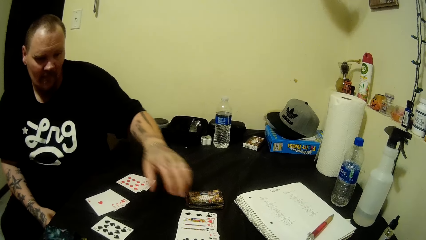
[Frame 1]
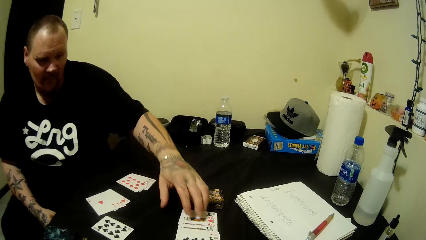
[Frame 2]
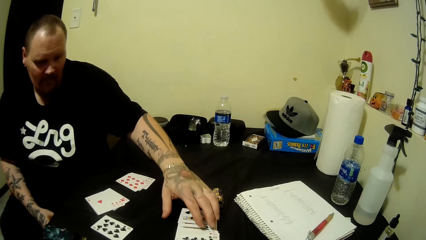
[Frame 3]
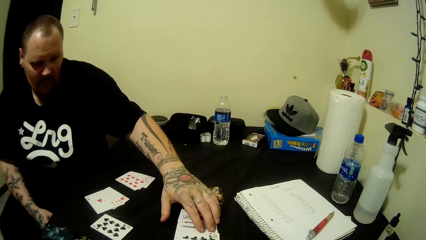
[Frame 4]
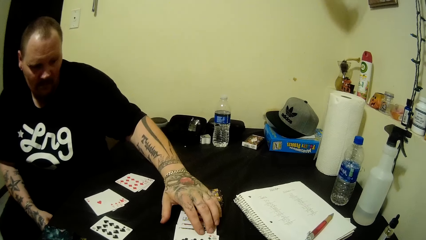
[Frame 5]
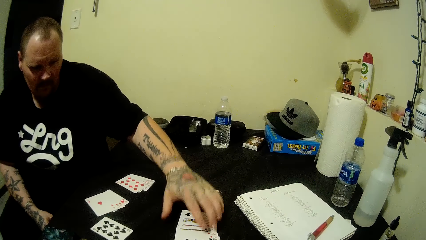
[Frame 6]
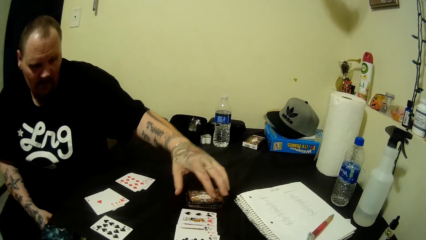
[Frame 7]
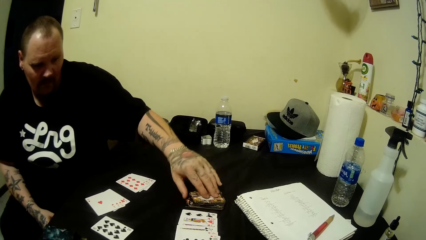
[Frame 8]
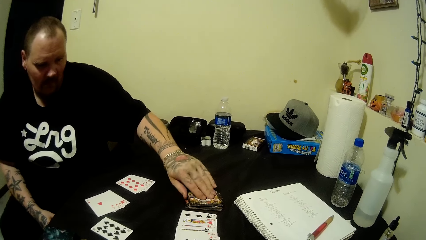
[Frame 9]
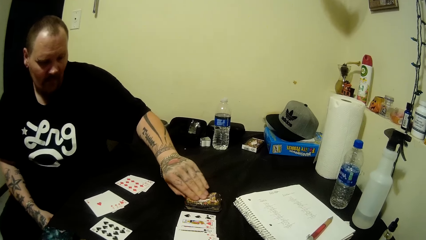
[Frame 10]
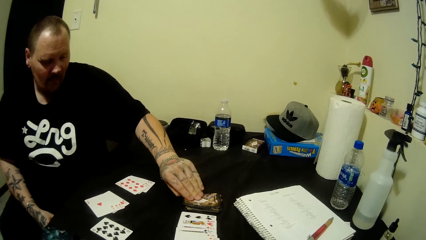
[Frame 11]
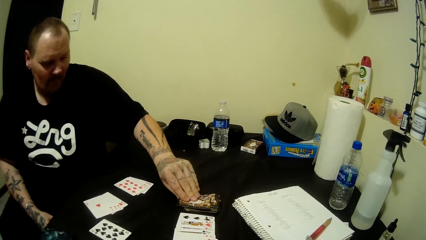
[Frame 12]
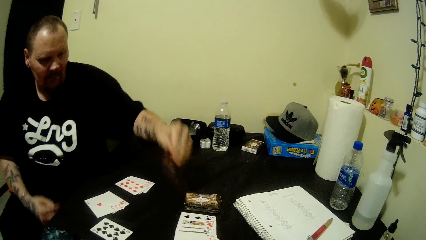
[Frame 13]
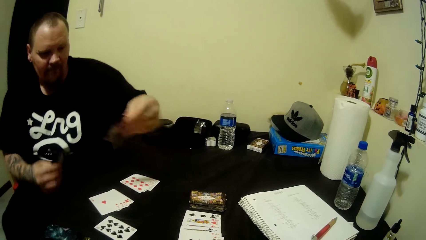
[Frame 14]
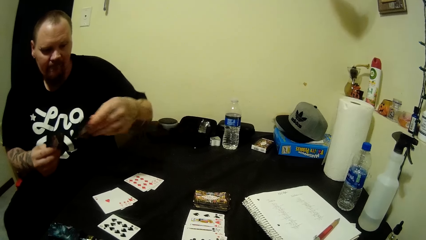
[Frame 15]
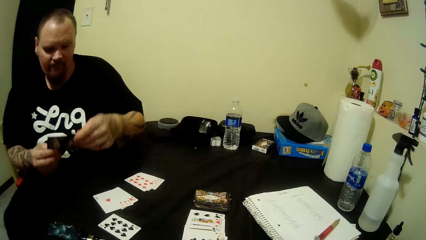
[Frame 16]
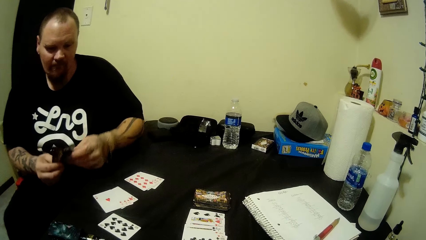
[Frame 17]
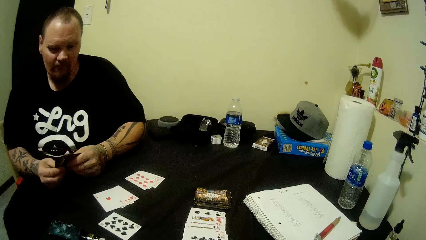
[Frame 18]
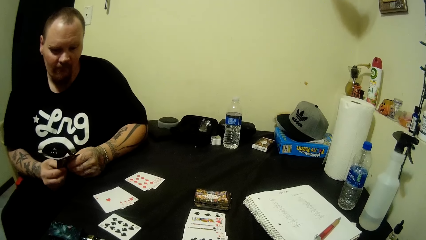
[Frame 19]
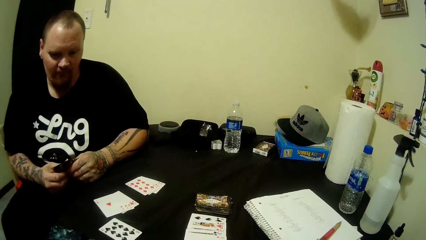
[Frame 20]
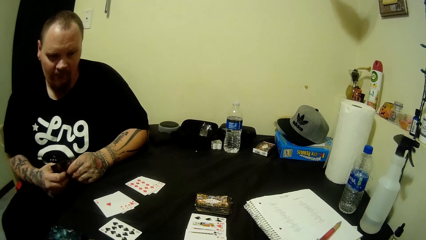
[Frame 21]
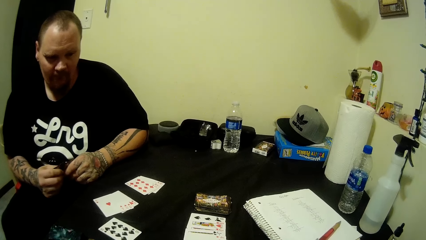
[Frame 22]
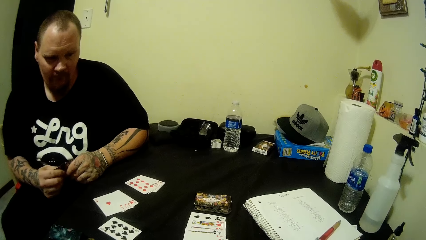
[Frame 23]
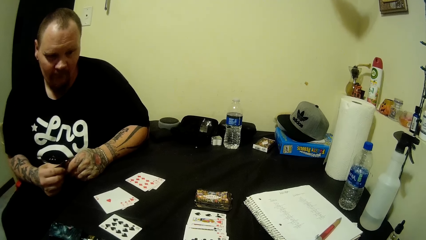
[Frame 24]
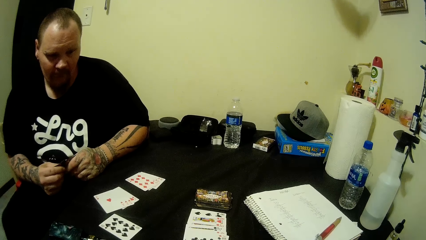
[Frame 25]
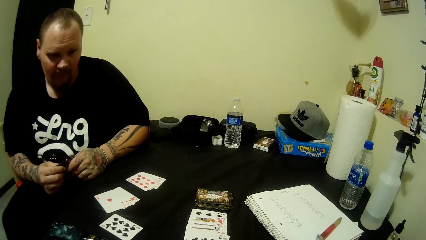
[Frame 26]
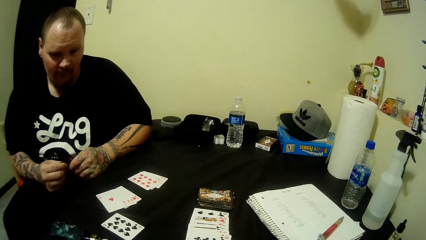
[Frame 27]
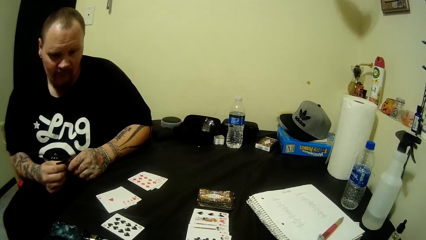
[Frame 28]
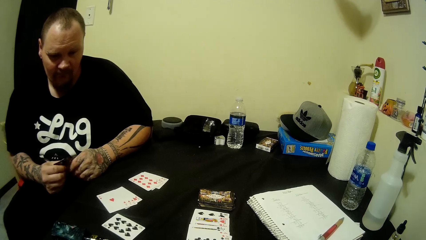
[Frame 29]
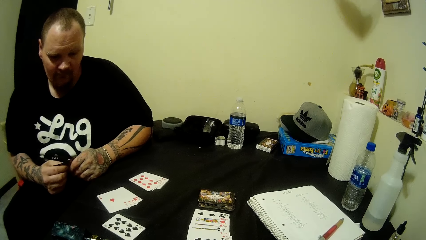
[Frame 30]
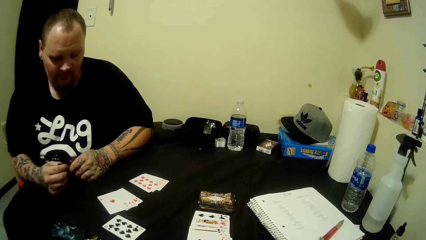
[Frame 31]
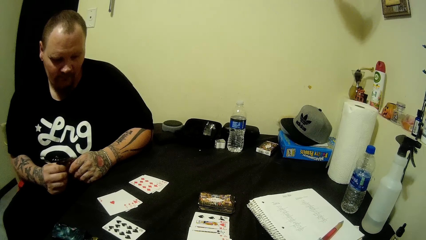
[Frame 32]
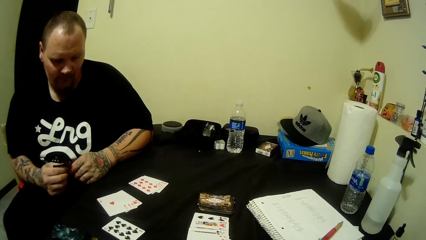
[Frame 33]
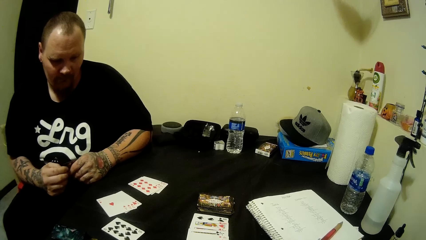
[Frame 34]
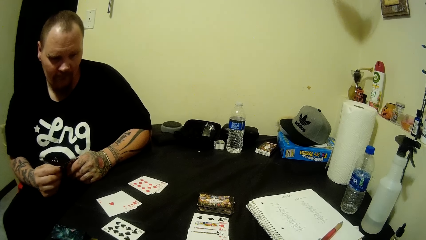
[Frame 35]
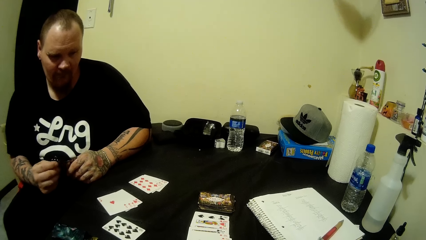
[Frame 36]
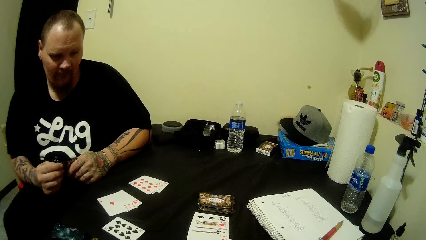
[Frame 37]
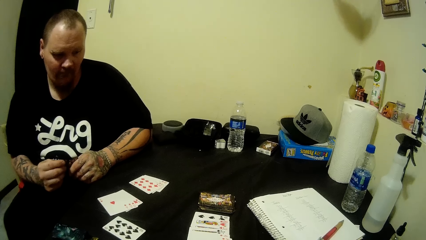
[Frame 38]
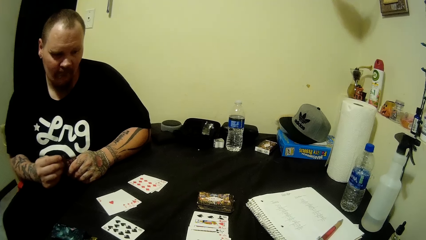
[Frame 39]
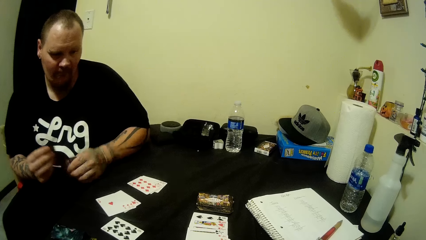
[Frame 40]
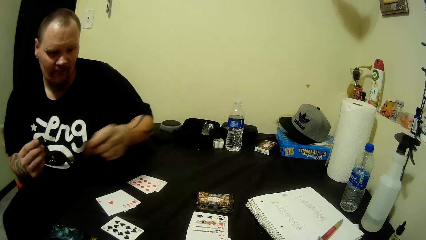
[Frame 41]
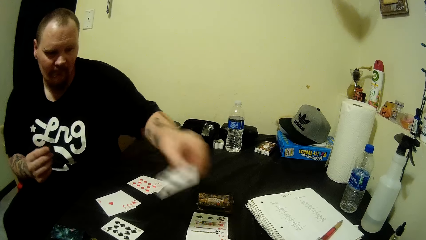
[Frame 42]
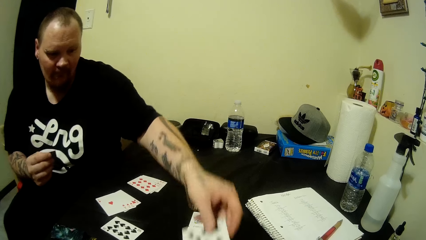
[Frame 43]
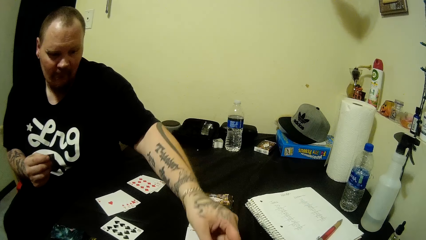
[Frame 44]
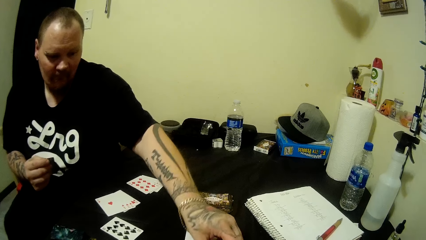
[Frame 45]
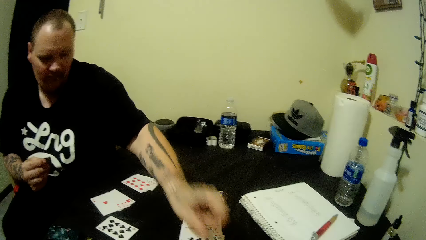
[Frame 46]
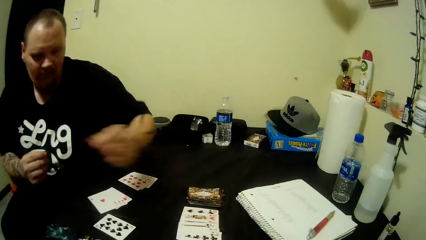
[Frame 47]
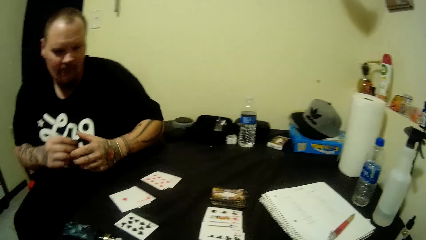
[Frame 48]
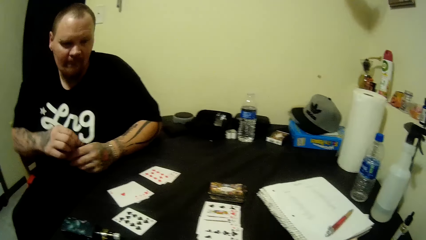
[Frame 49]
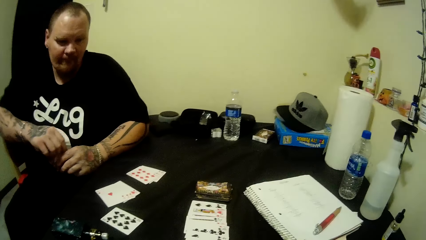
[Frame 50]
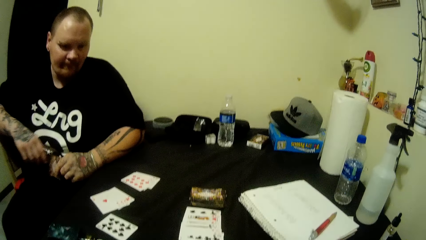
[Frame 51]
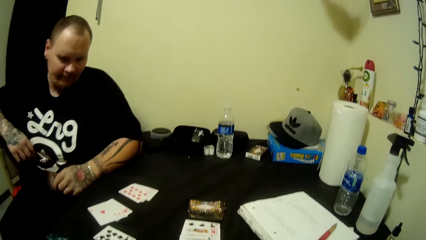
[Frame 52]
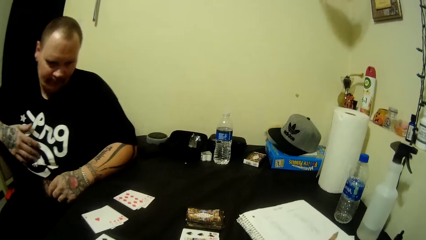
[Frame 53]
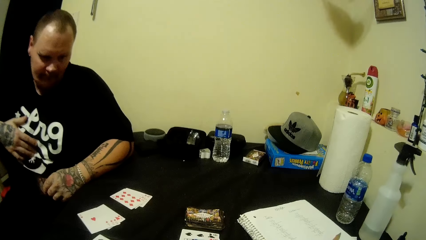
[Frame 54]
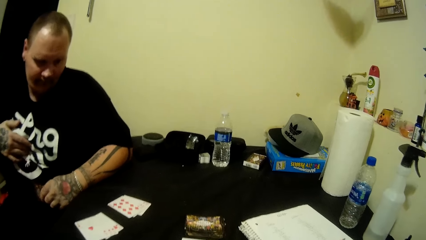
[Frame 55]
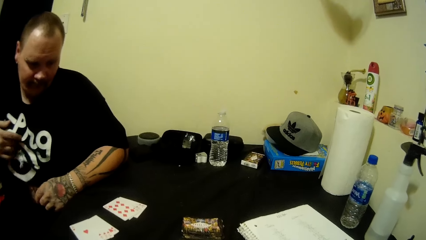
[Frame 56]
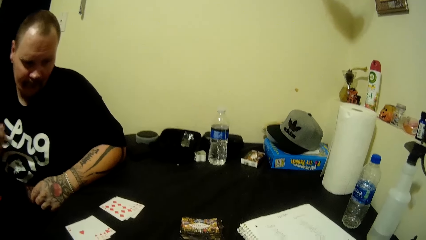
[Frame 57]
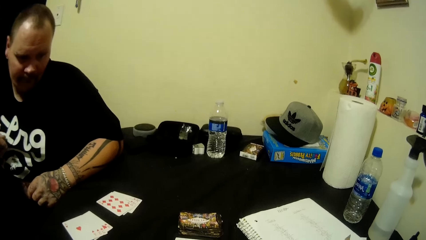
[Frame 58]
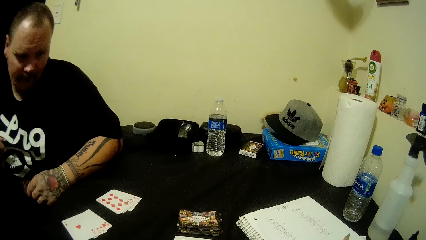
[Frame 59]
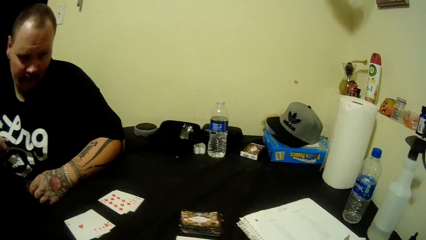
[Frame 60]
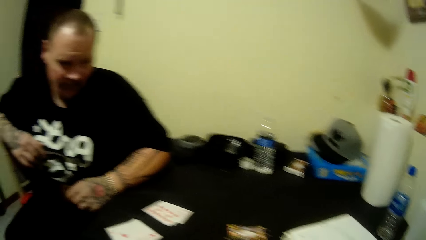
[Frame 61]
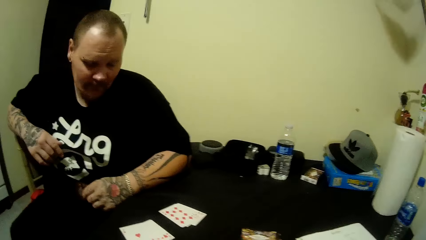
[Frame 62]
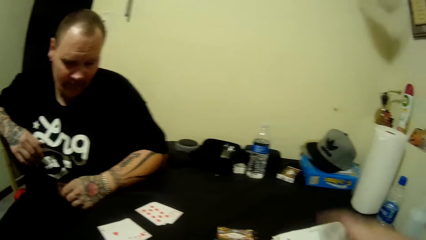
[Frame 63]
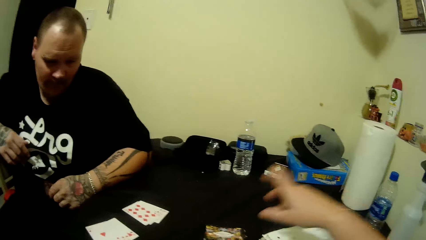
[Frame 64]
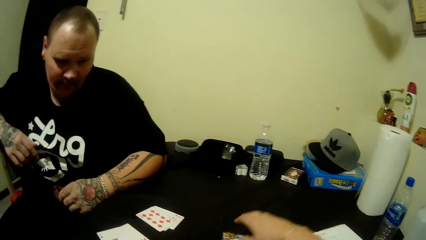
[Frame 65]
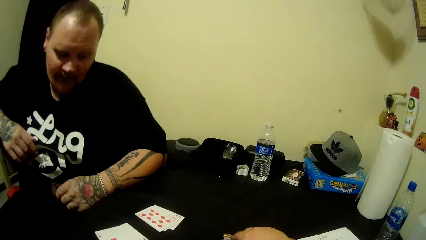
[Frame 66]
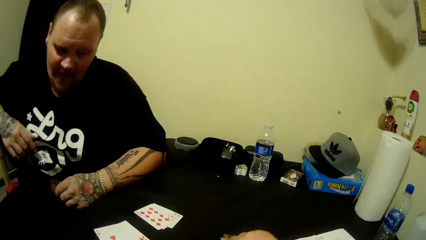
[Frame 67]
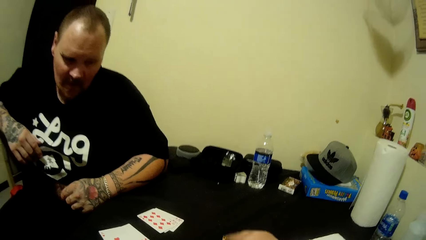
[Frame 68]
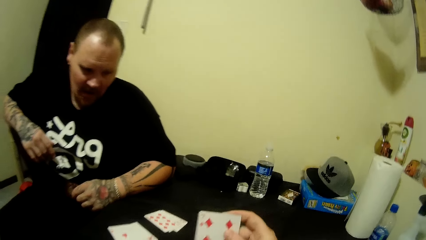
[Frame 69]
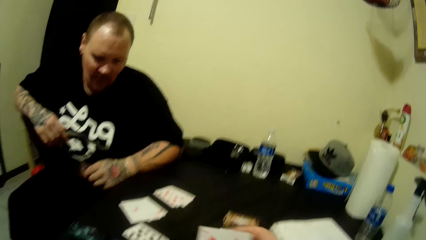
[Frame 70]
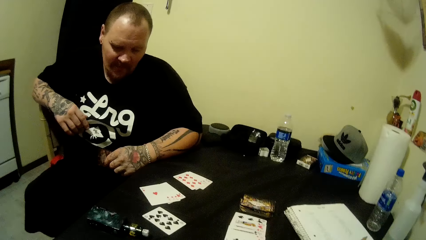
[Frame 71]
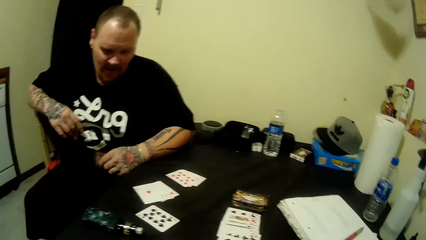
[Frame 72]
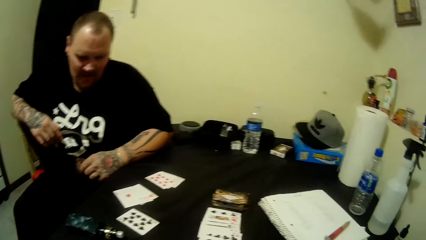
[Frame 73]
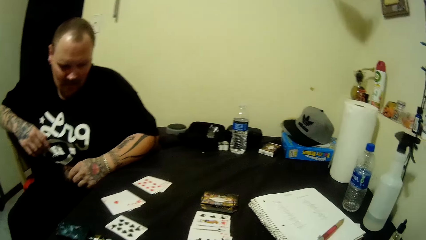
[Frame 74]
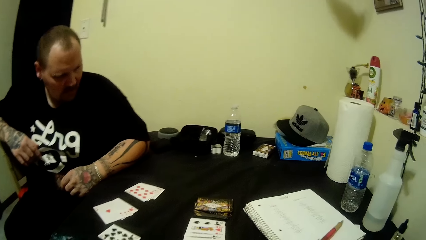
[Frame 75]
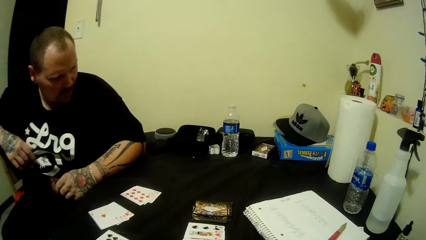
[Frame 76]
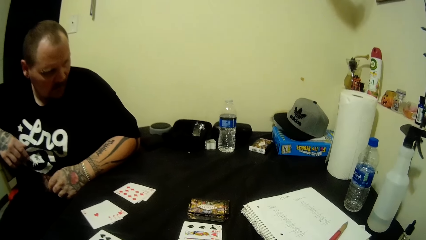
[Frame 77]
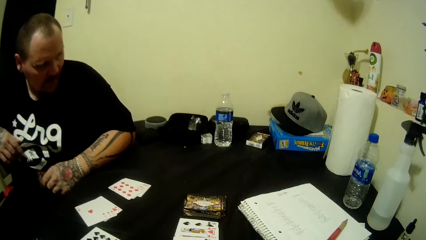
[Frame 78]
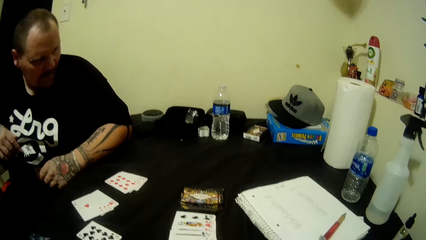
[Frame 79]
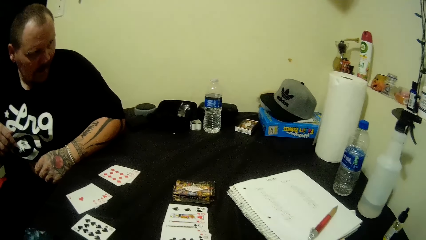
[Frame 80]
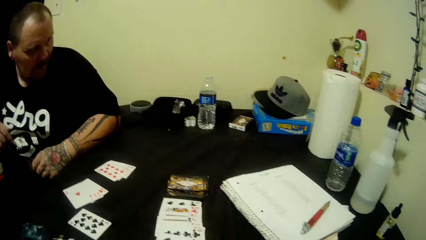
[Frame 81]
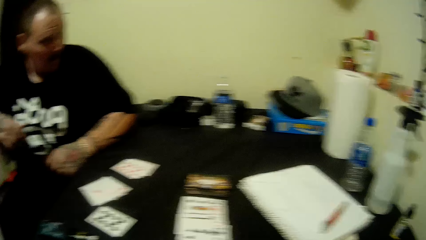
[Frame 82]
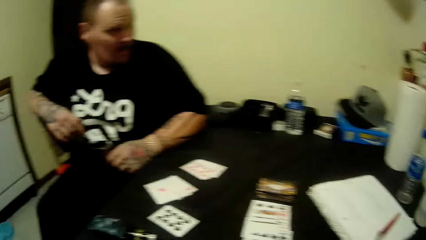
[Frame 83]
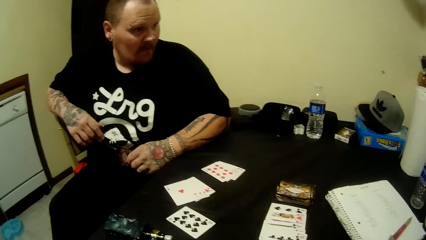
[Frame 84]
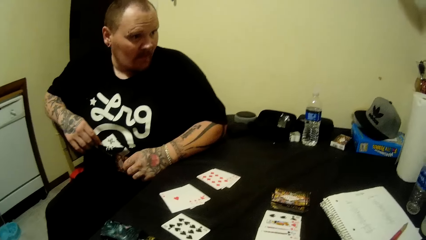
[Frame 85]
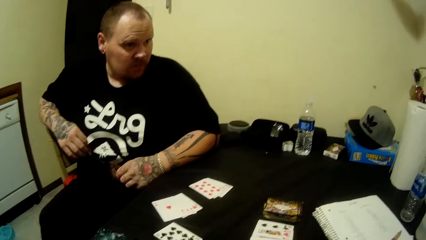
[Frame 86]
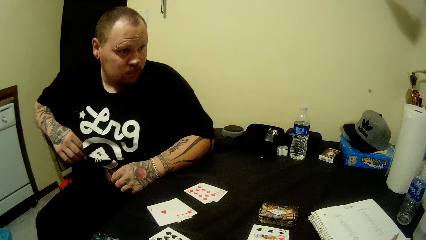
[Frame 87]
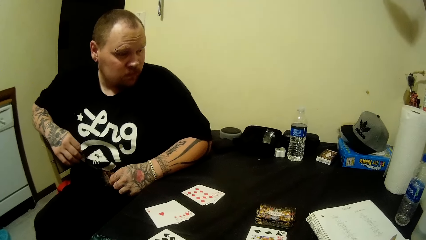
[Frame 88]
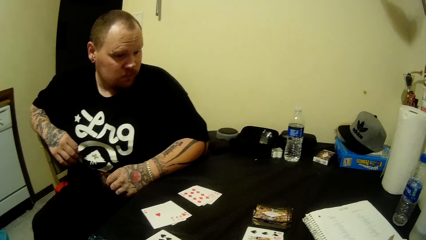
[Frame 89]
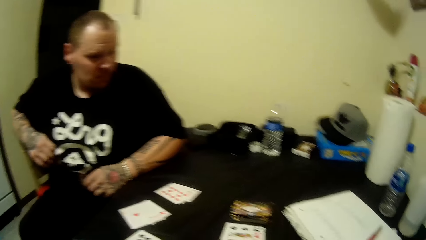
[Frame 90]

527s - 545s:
A man picks a card from the table with his left hand. The camera wearer picks the playing card. They hold the playing cards by both hands. They pick the playing card. The man drops the card on the table with his left hand. The camera wearer holds the playing cards by both hands. They touch their chest. They pick a card from the table with their right hand. The man plays the playing cards.
